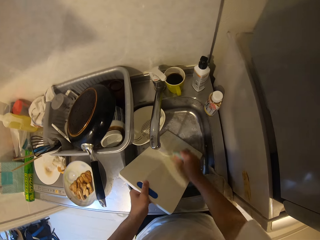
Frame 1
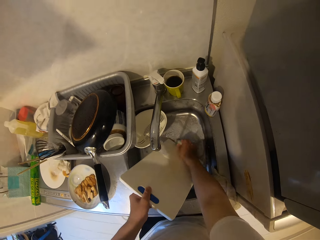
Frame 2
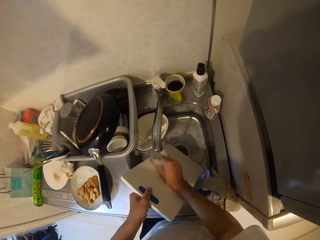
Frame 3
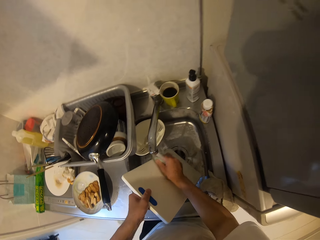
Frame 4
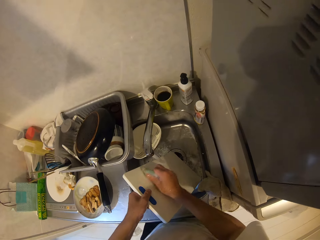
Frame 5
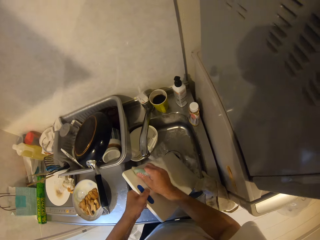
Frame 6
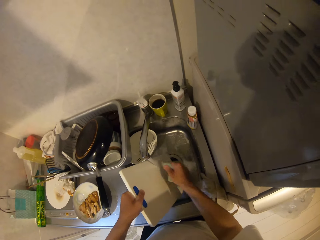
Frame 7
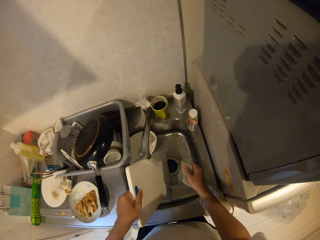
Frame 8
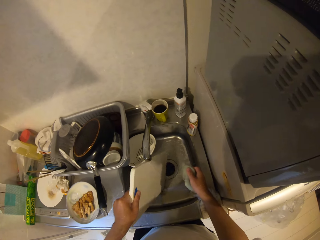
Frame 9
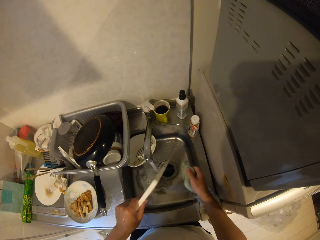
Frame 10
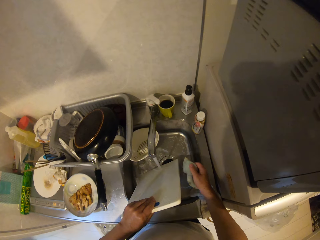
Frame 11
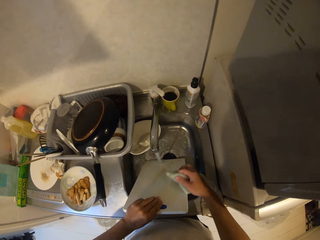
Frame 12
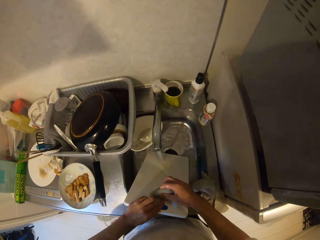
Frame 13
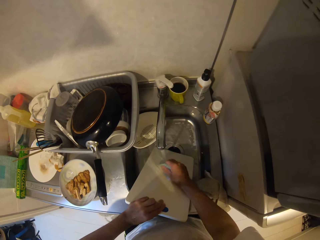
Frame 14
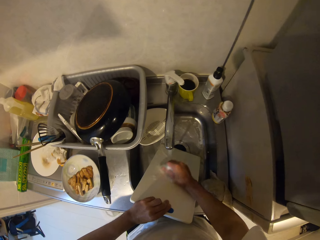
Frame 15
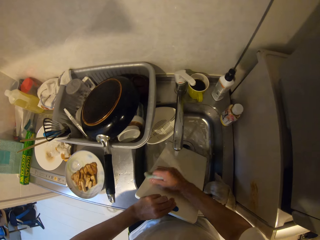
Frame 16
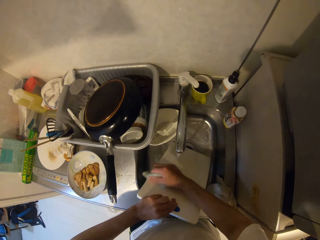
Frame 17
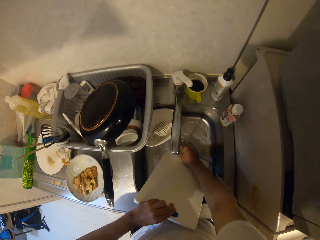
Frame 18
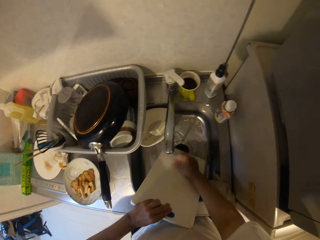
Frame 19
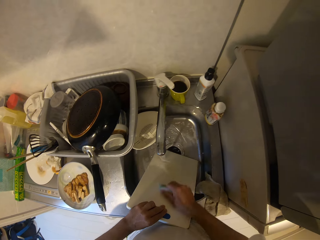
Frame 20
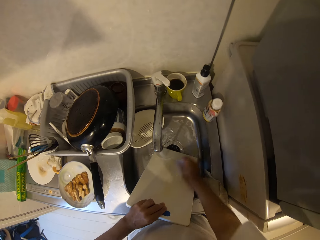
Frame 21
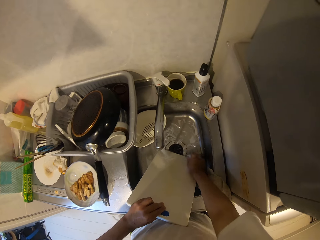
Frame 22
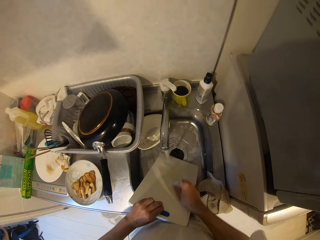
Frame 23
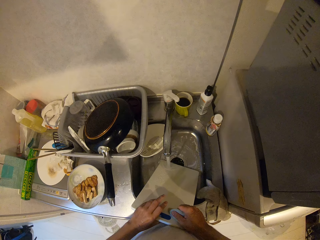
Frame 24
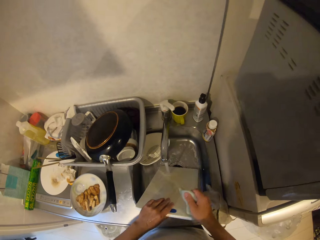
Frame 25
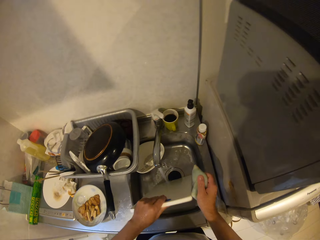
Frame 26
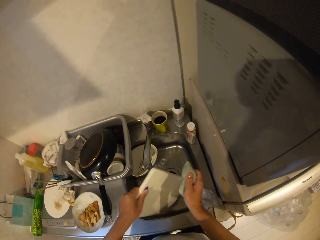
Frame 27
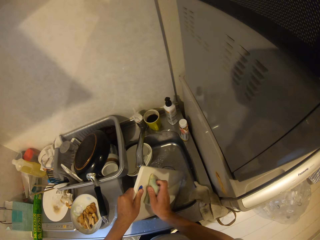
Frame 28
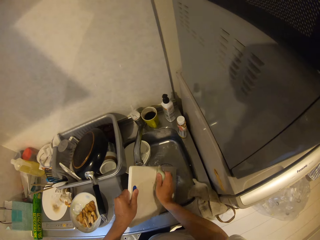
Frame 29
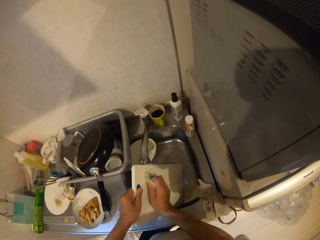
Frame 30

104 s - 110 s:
The camera wearer turns a chopping board. They wash the chopping board. They turn the chopping board.

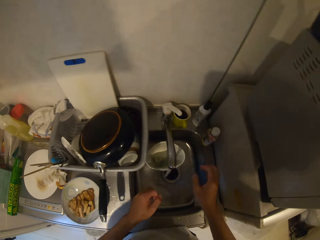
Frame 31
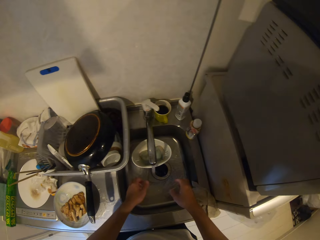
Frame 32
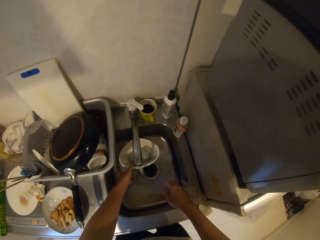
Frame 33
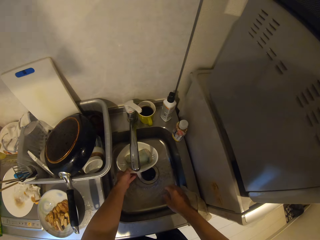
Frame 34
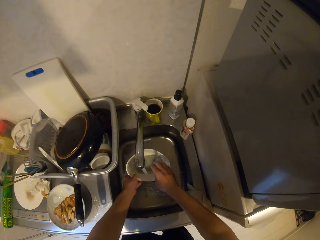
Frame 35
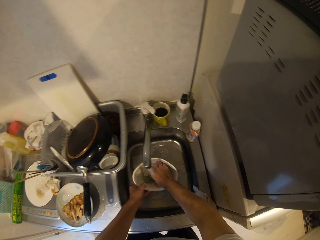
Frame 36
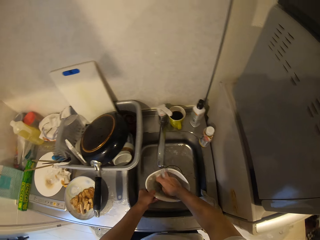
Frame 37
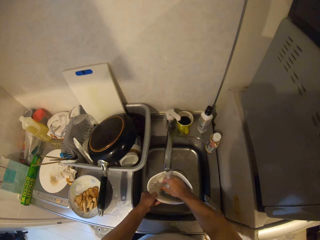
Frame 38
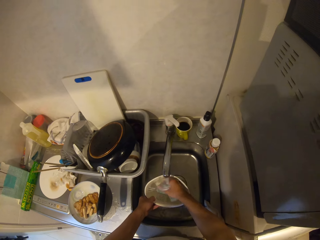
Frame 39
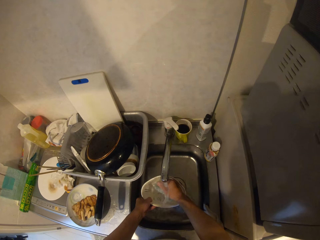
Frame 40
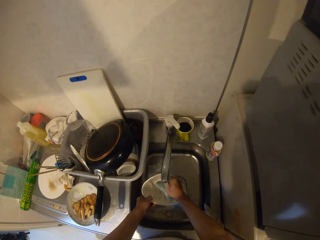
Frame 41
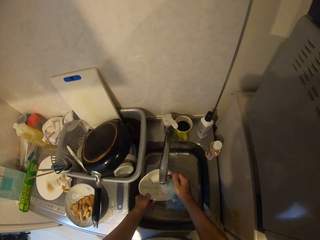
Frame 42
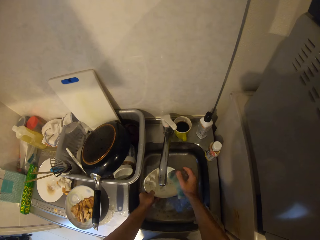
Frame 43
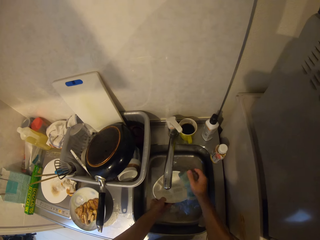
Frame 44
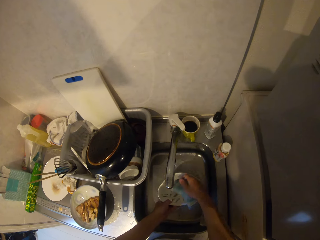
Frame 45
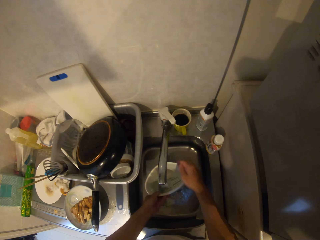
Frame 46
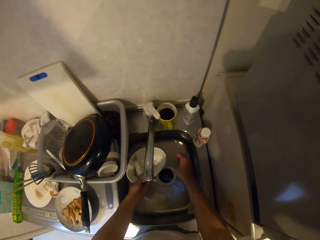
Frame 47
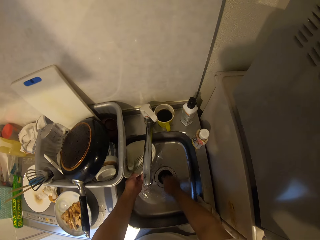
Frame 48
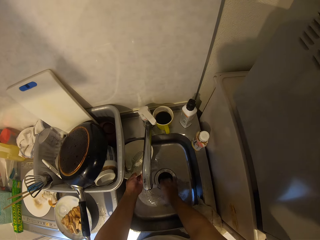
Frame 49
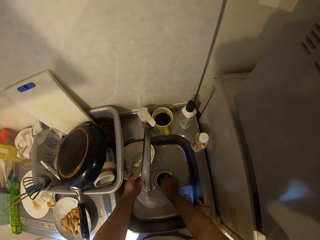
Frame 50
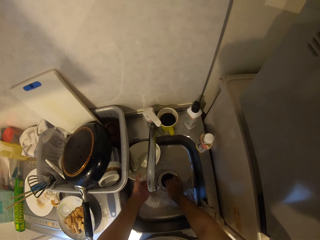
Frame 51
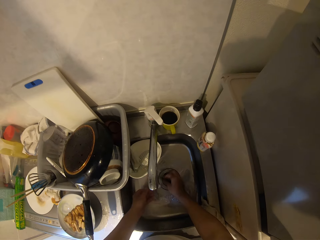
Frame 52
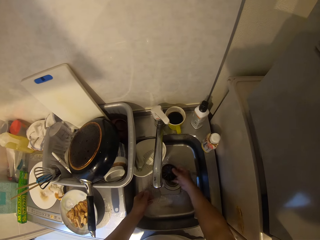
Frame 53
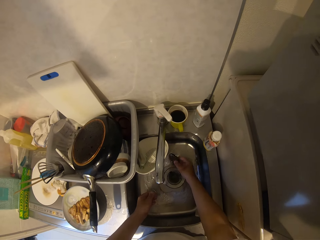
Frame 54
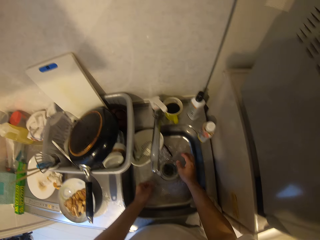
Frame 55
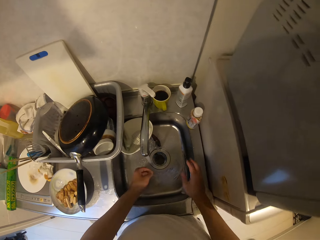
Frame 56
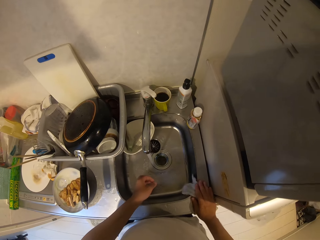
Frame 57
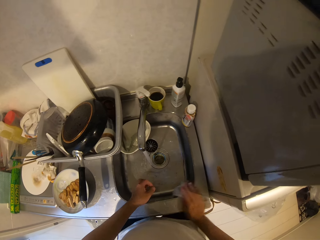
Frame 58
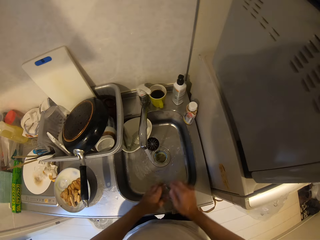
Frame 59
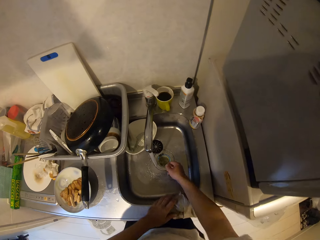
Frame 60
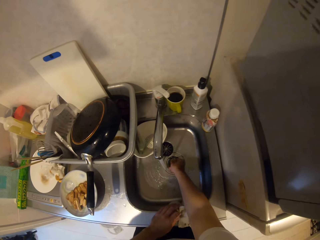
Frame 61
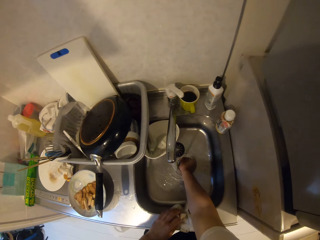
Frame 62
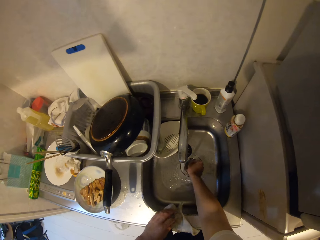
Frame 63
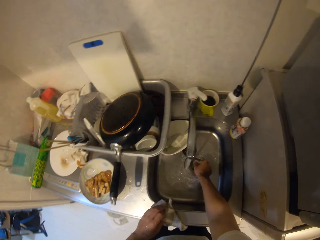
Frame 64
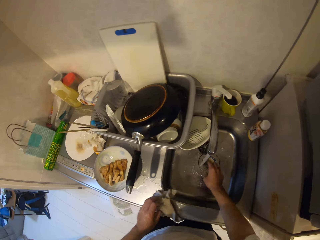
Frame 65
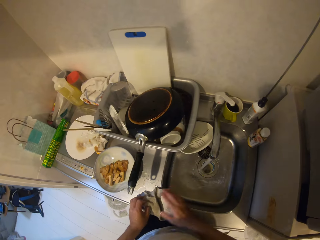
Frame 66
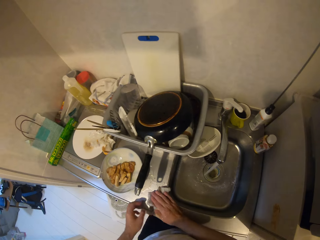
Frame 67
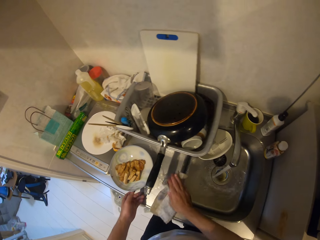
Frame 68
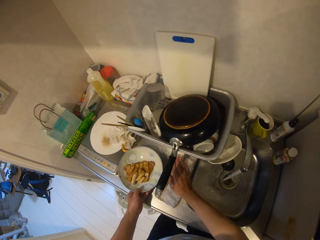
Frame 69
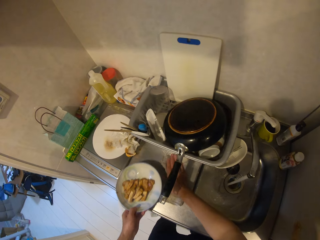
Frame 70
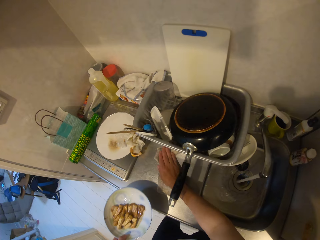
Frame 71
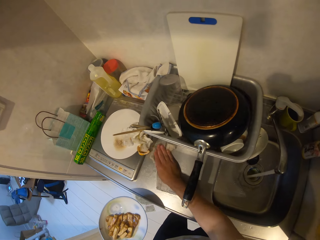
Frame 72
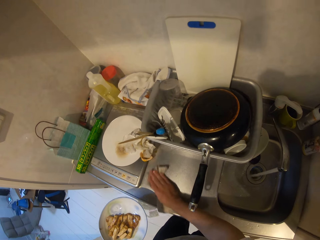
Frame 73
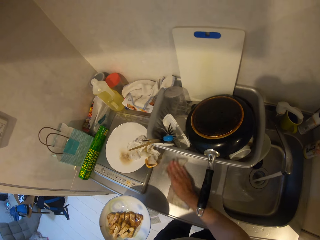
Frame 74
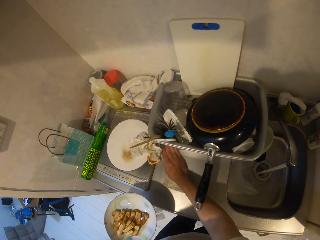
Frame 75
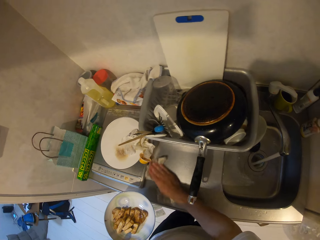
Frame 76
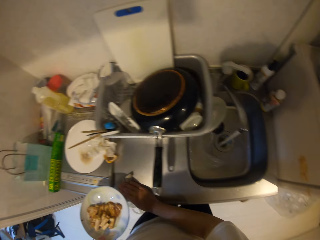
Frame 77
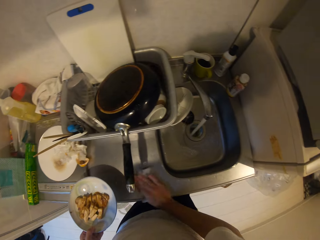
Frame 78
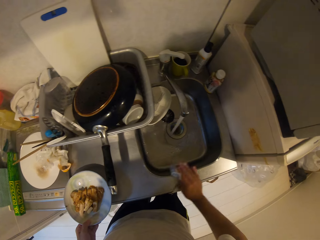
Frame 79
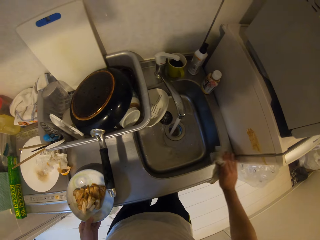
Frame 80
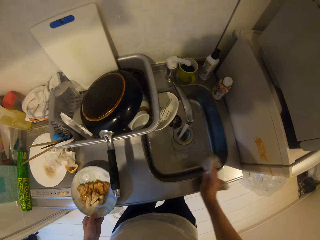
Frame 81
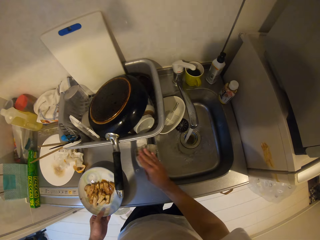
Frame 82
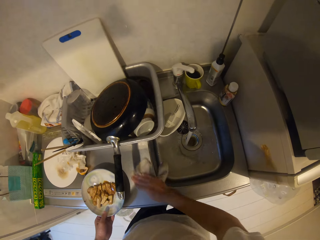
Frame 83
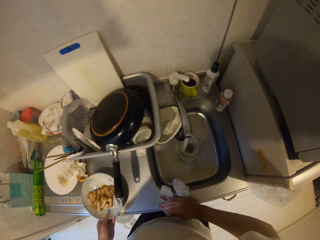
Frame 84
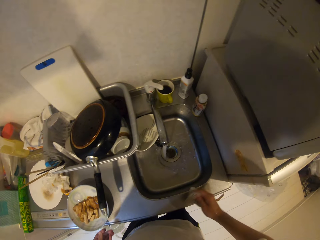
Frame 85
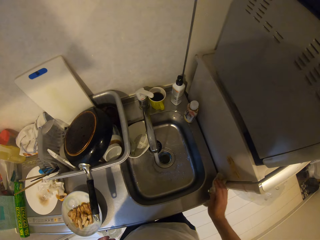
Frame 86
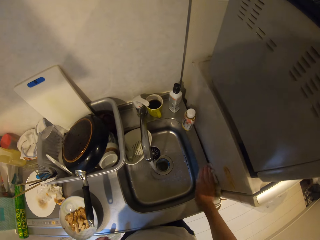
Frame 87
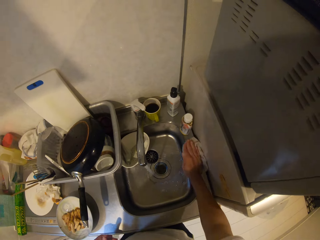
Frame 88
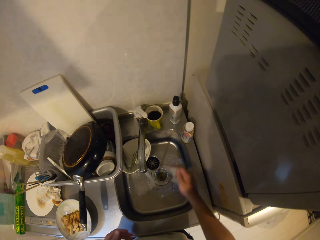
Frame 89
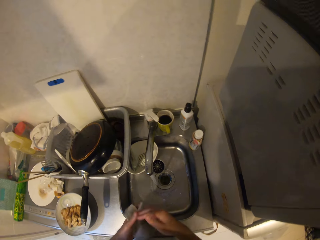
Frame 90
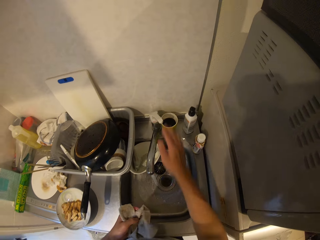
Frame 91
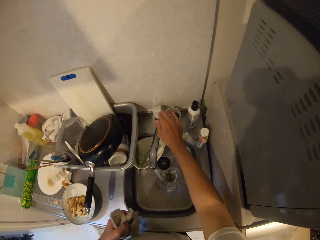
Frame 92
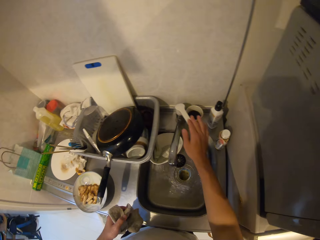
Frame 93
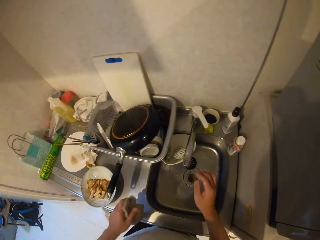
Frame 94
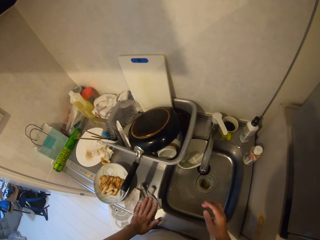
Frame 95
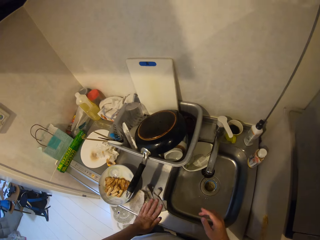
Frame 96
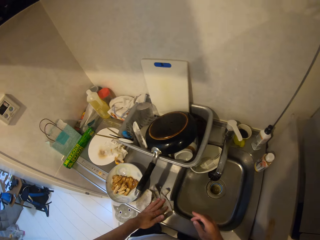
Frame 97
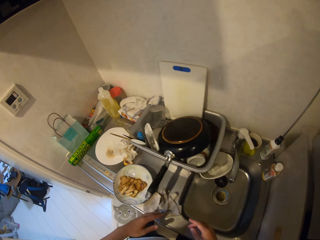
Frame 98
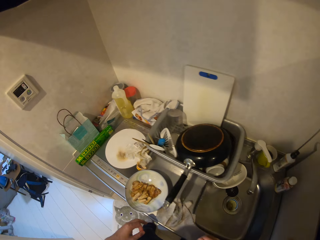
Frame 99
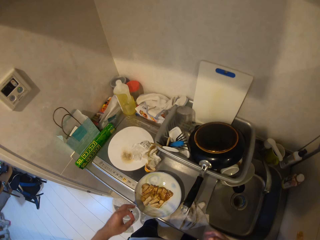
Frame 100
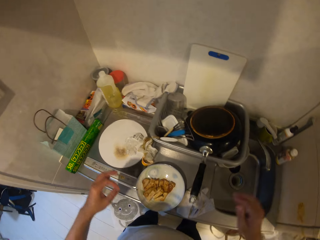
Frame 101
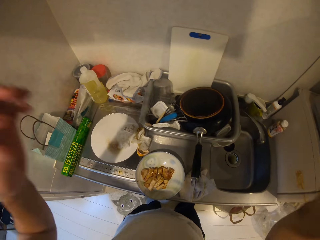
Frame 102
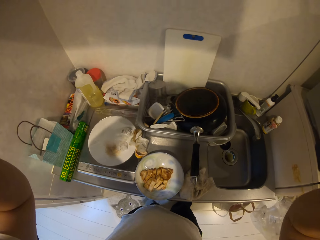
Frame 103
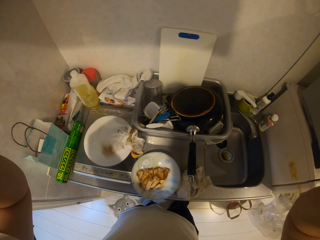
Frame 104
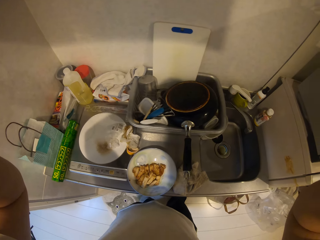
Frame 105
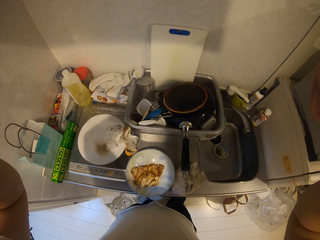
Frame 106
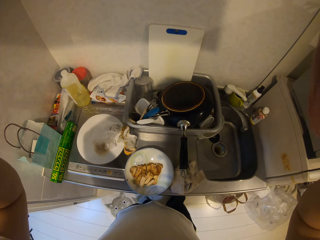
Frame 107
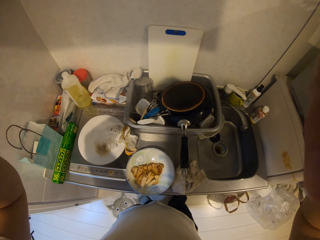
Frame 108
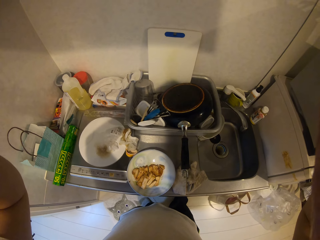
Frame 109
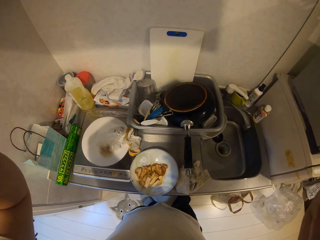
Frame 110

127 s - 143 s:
The camera wearer places a chopping board in a rack. He pulls a soap dish. He rinses the sponge. He rinses the soap dish. He places the soap dish in a sink. He unclogs the sink. He places something in the sink. He picks up a kitchen cloth. He puts something in the sink. He continues to unclog the sink. He cleans the surfaces with the kitchen cloth. He picks up a plate. He places the plate on the surface. He cleans the surfaces with the kitchen cloth. He closes the tap. He places the kitchen cloth on a surface. He adjusts the camera. He lifts his hands.
